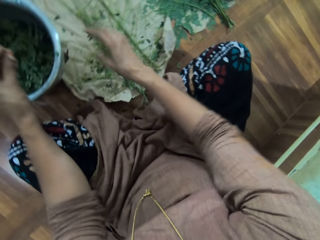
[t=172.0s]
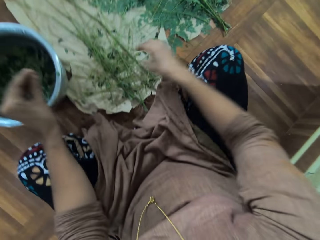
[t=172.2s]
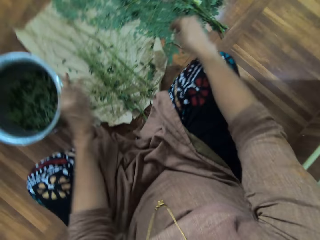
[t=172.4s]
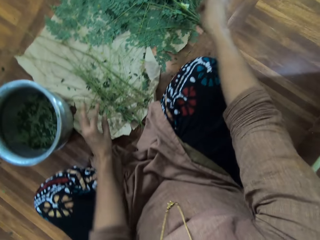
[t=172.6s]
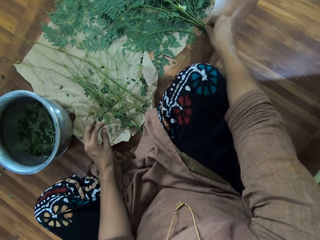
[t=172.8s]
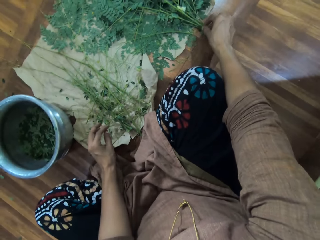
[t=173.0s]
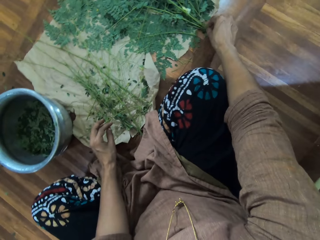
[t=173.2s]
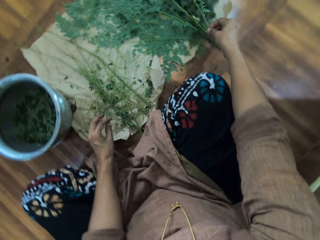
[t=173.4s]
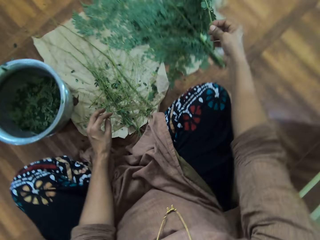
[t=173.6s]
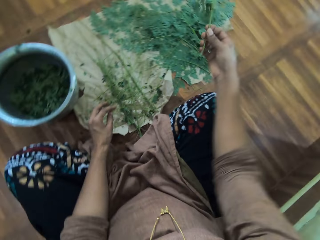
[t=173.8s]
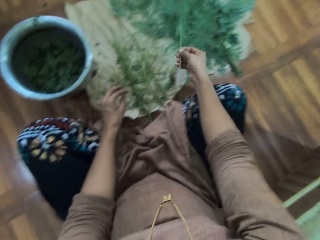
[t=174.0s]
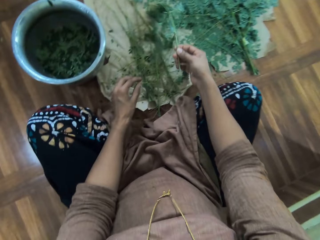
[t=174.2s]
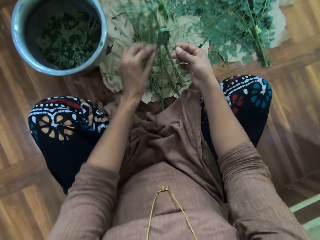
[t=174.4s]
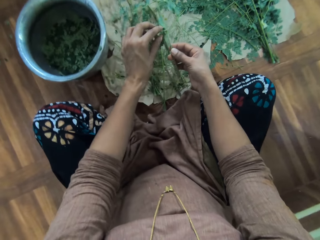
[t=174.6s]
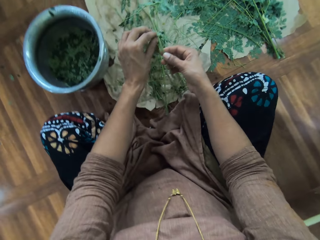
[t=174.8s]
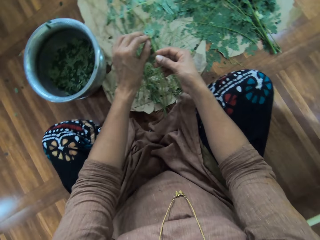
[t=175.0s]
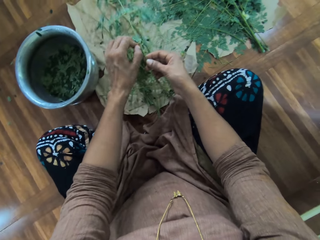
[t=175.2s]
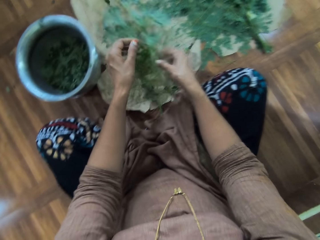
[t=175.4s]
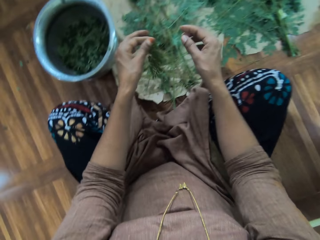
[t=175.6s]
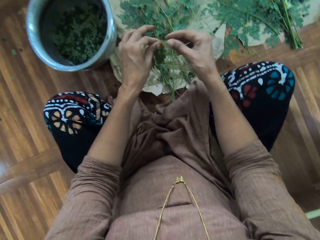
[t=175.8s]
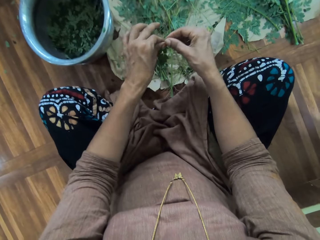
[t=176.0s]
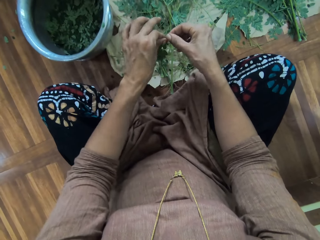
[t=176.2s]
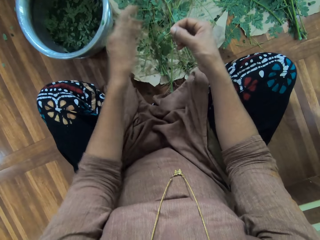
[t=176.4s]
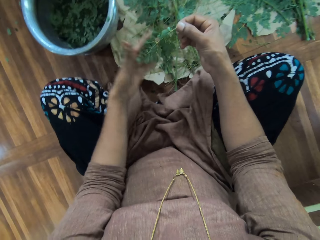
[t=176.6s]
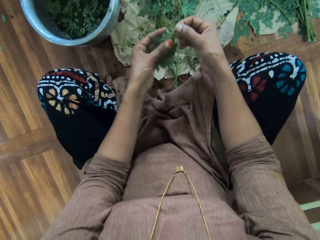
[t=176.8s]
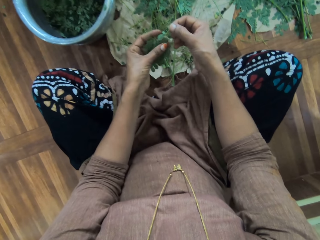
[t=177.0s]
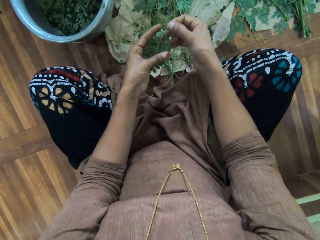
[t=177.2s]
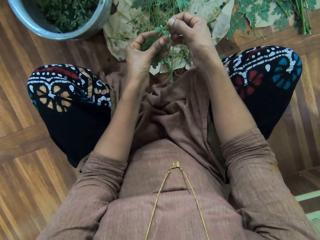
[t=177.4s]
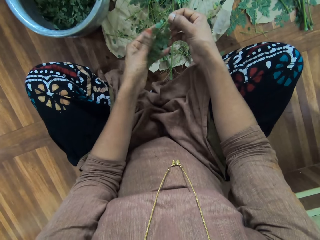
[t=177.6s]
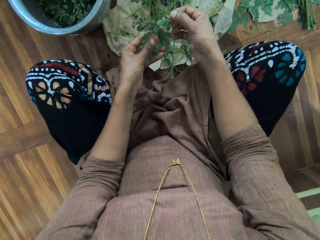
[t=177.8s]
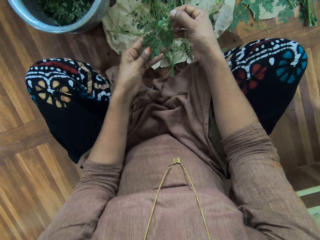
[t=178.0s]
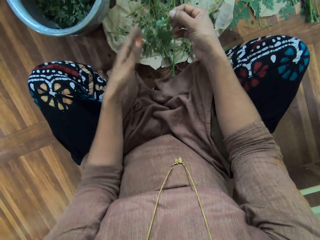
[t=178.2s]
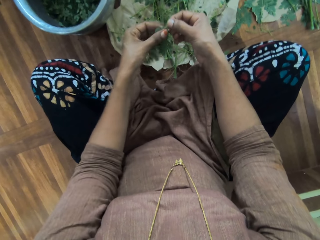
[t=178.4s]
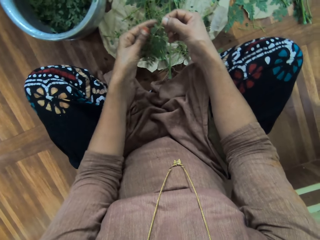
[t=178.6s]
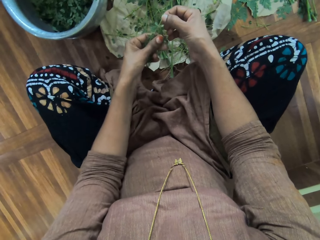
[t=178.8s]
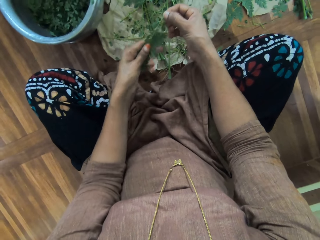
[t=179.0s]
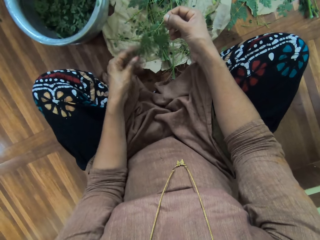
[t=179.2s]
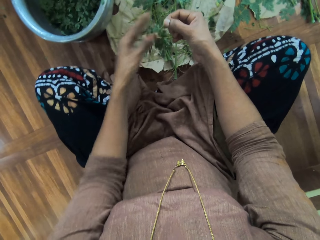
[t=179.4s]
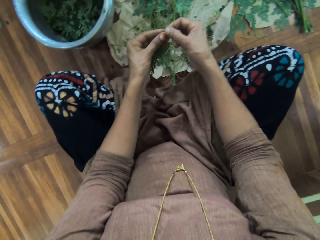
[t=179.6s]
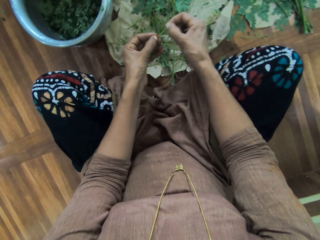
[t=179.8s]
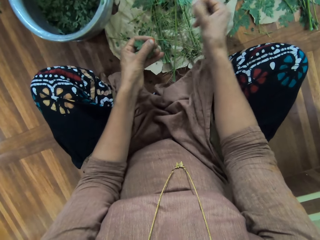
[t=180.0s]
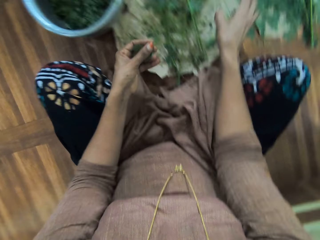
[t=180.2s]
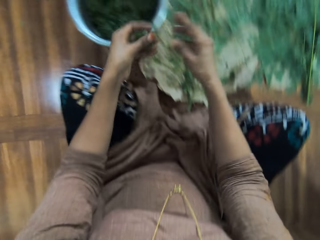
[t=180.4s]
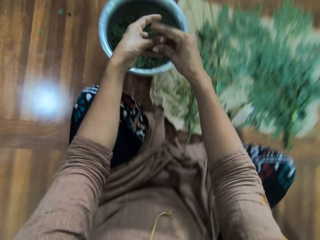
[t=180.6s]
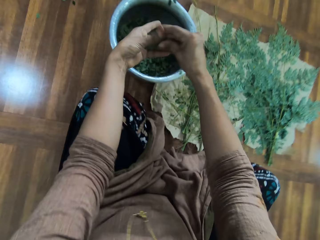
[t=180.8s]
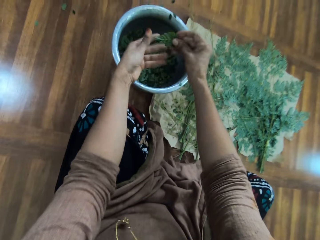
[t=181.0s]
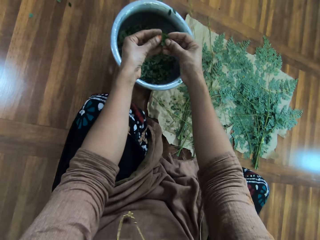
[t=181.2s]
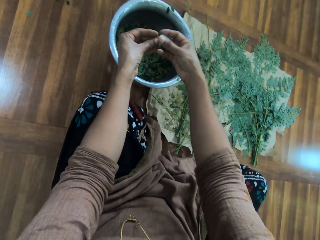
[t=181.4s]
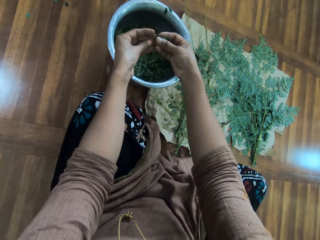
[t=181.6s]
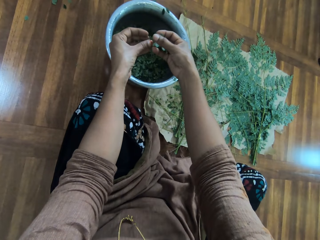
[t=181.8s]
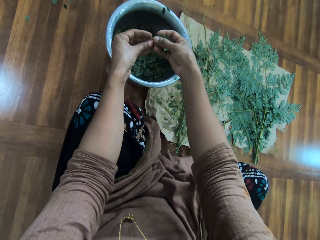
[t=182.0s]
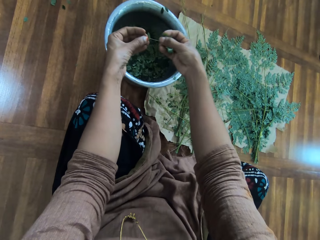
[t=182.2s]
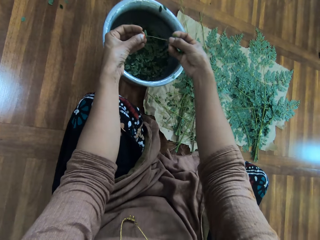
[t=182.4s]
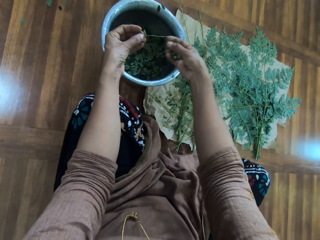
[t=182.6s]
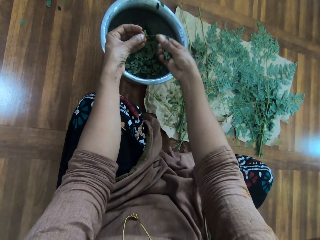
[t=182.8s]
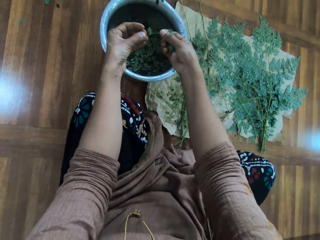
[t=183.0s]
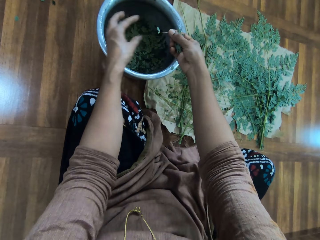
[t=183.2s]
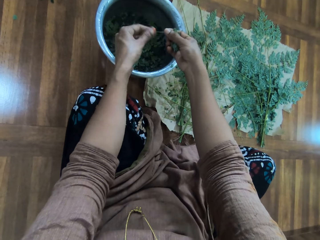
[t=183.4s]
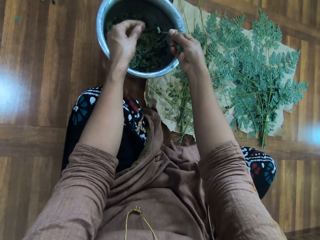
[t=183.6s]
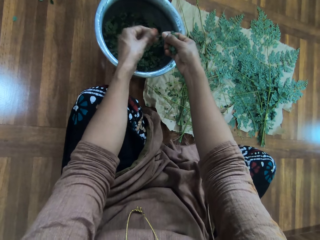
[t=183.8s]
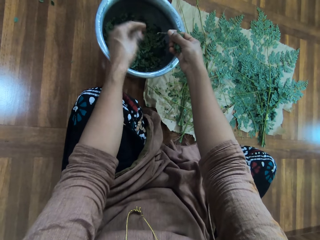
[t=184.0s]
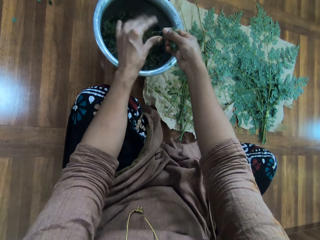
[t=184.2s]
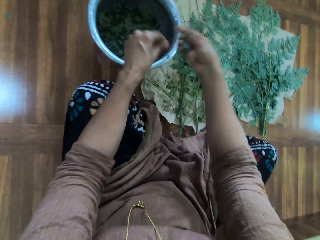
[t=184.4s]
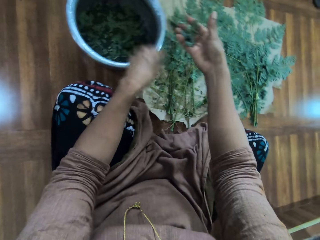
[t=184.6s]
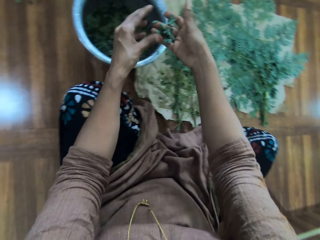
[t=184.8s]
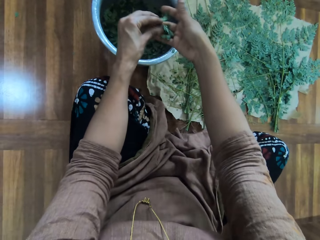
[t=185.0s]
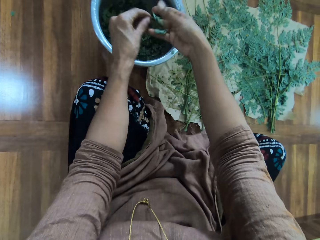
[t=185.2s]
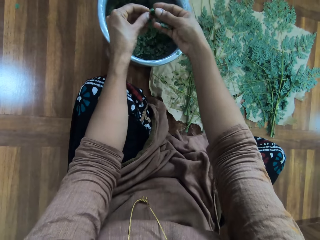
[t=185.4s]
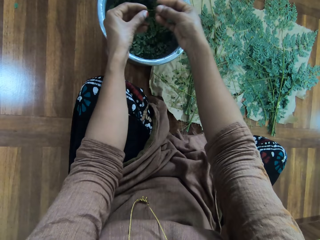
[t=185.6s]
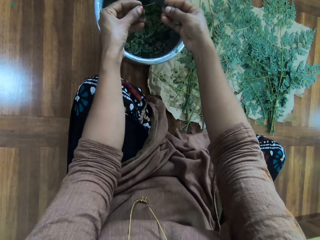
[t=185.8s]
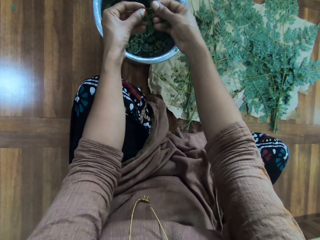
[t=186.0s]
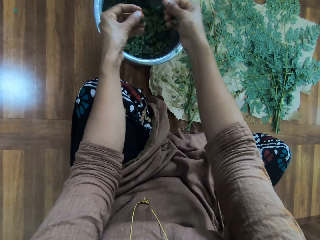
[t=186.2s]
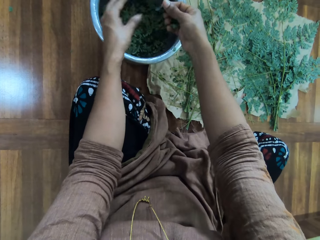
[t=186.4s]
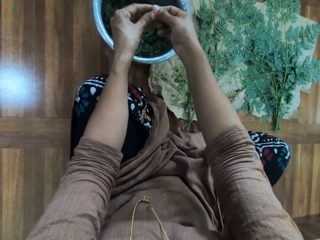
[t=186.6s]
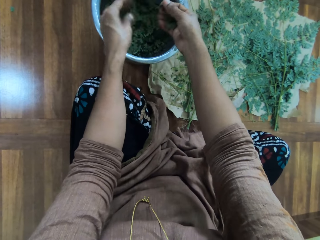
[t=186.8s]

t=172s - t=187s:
The camera wearer takes a branch. They pick up the leaves. They cut the branch. They remove the leaves on the branch and put the branch down. They remove the leaves on the branch.

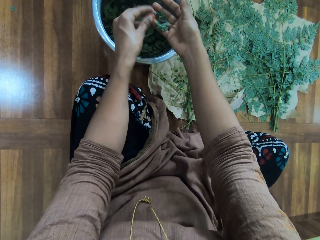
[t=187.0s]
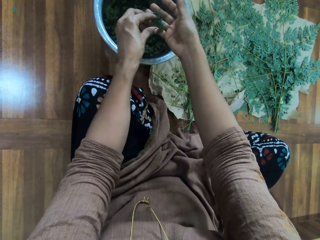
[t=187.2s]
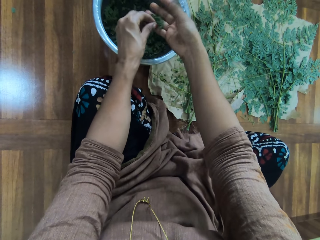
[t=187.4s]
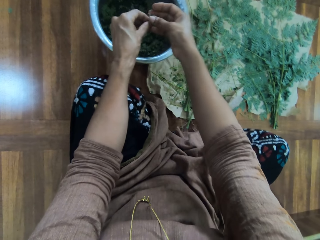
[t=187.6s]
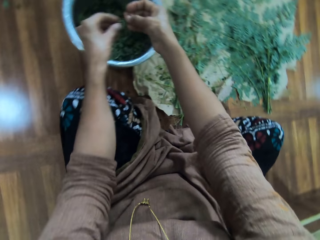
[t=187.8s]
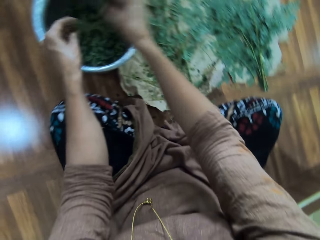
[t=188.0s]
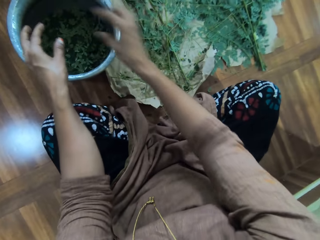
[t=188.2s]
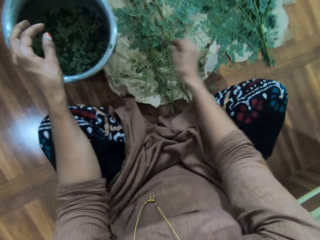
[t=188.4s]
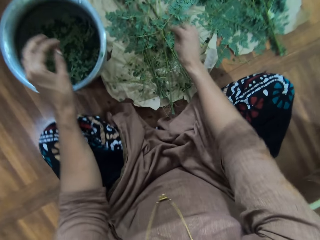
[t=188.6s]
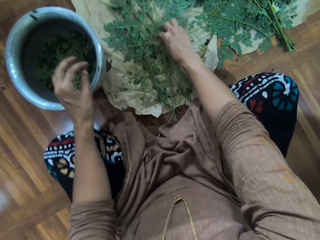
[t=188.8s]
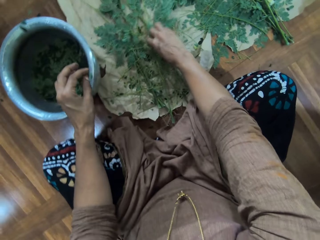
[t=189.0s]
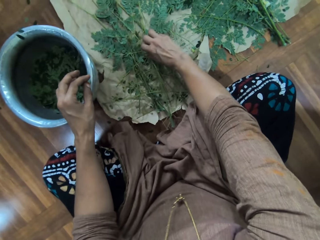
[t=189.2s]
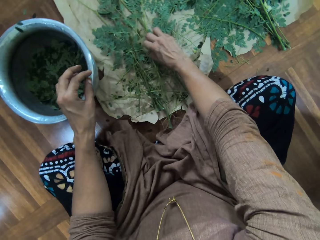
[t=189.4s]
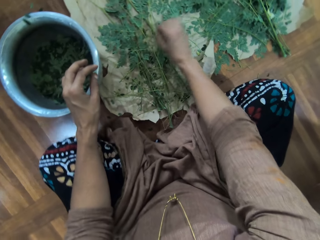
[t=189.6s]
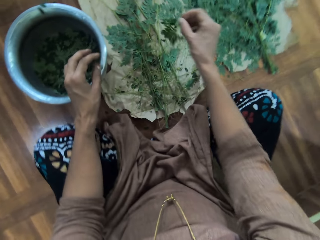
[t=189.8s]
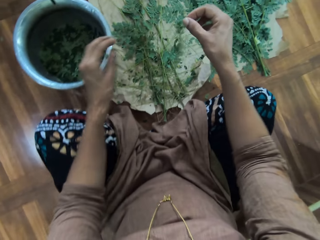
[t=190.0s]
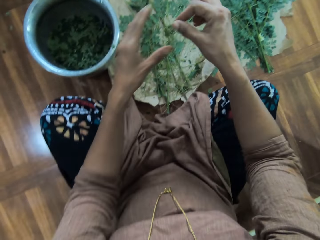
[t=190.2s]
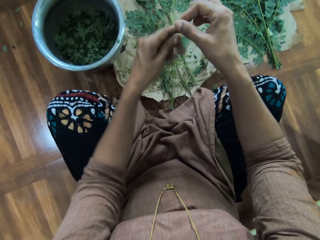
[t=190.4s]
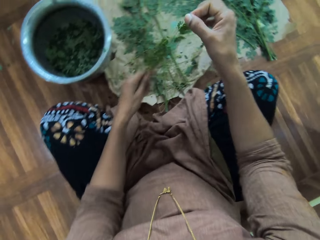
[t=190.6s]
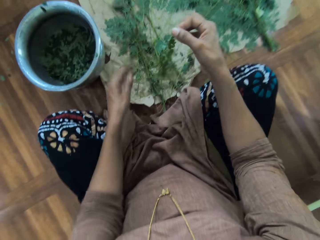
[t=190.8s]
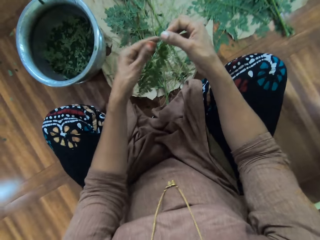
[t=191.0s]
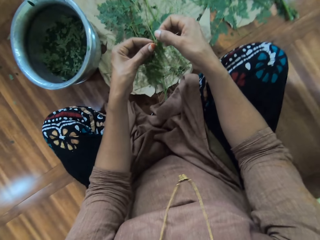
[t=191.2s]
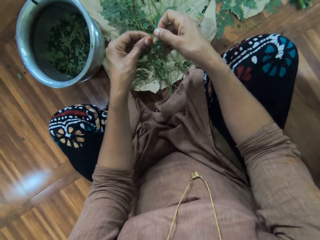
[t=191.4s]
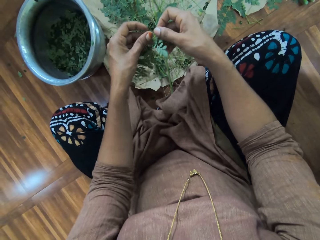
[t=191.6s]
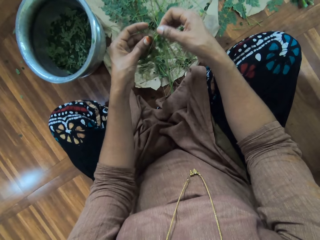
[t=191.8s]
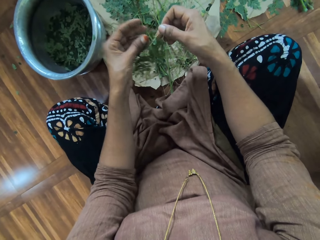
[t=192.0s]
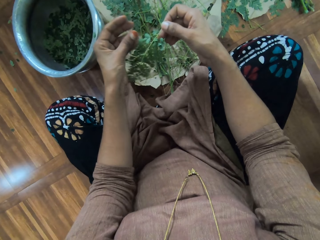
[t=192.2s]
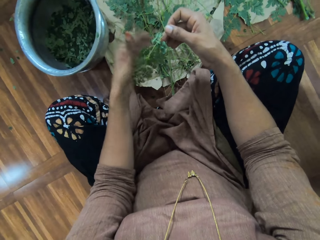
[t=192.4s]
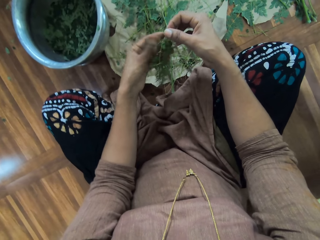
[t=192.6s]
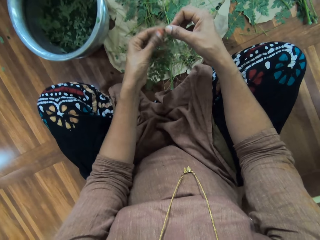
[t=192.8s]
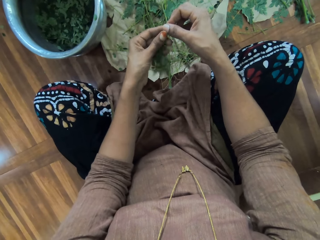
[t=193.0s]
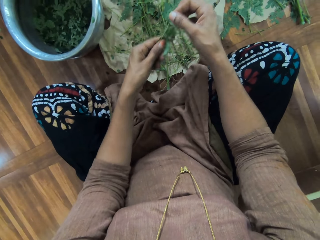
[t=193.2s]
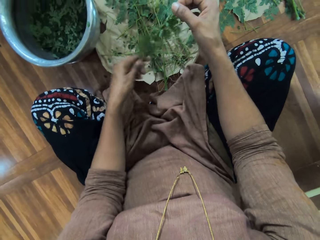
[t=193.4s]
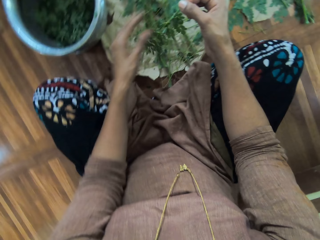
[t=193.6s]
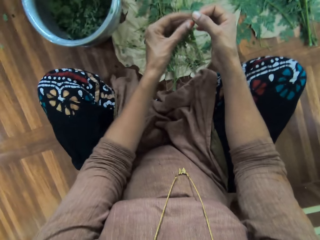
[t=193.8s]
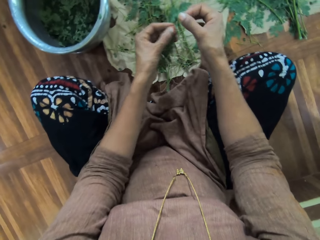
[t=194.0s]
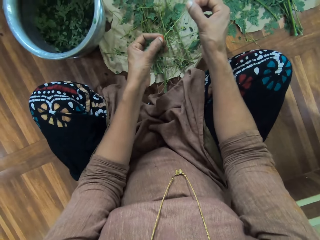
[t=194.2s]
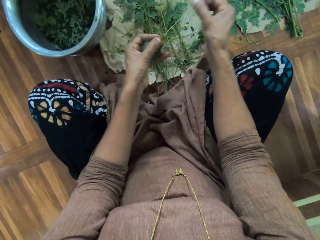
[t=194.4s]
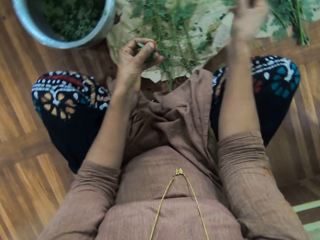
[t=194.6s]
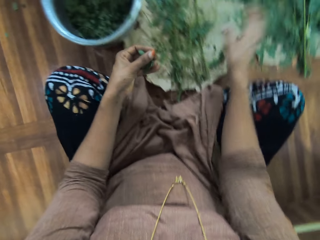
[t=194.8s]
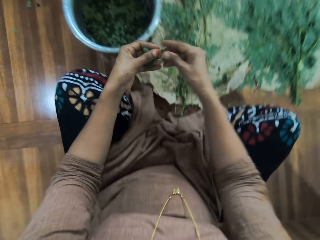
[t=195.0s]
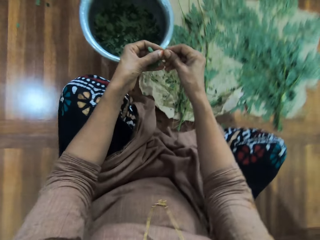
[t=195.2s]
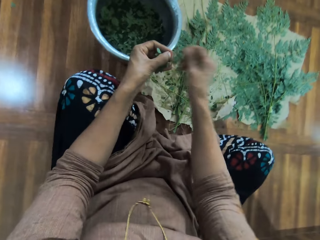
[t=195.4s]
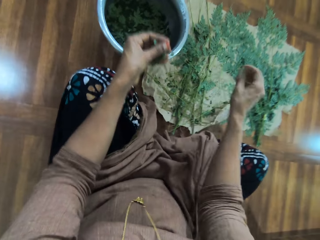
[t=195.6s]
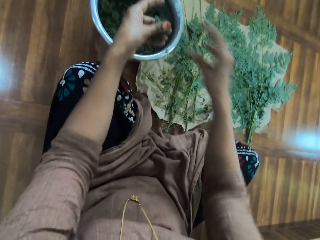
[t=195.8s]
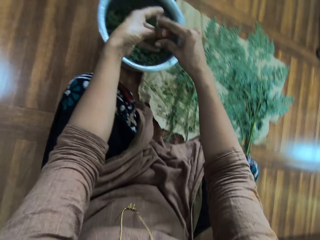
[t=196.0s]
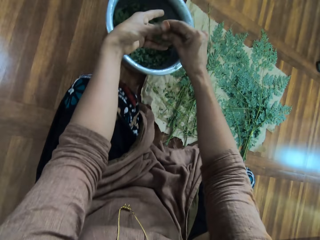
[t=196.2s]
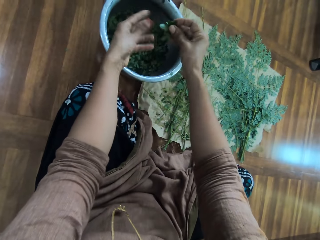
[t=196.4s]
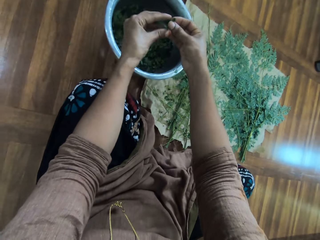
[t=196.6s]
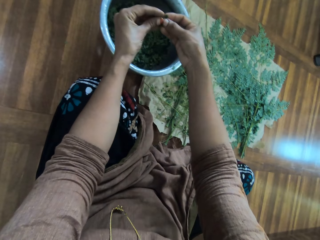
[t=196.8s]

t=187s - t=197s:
The camera wearer cuts the branch. They move their hand on the branch. They remove leaves on the branch.
